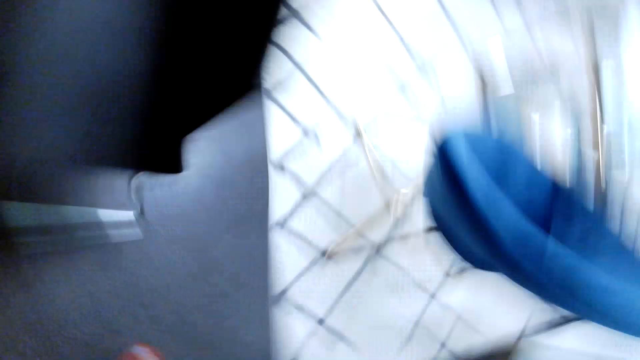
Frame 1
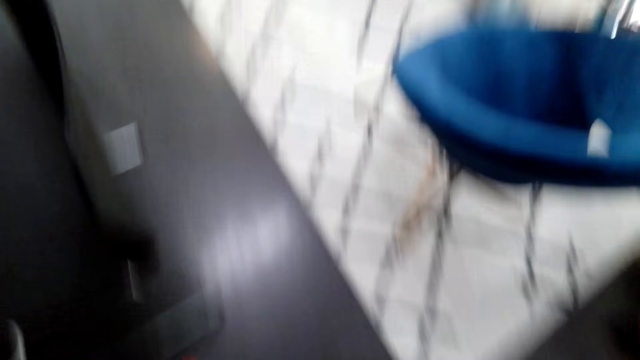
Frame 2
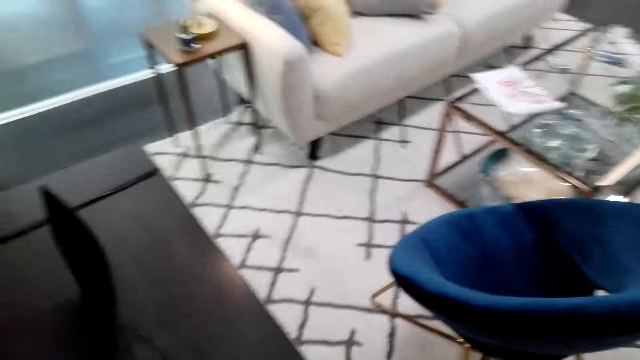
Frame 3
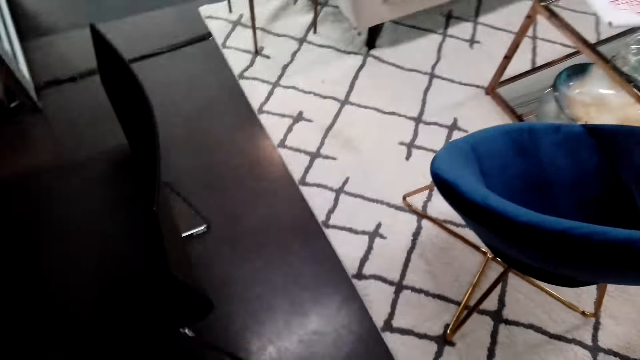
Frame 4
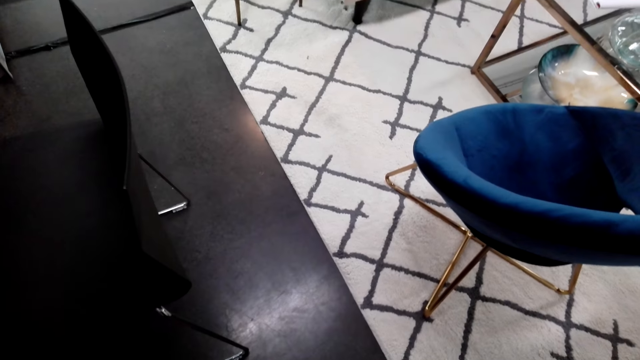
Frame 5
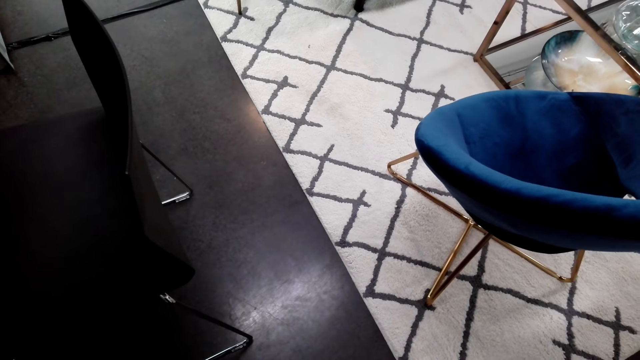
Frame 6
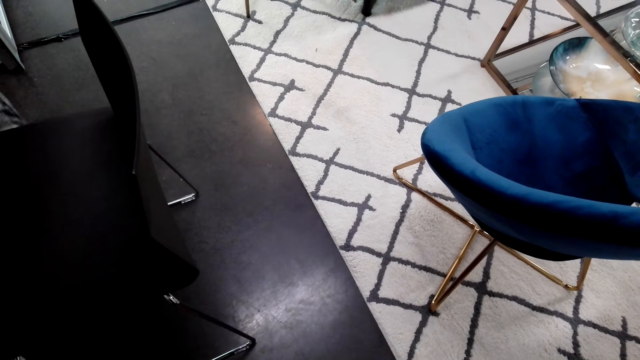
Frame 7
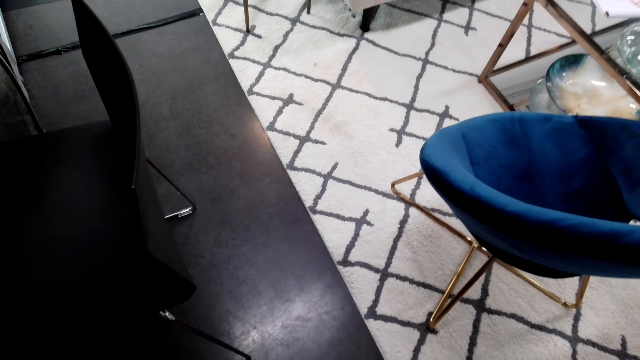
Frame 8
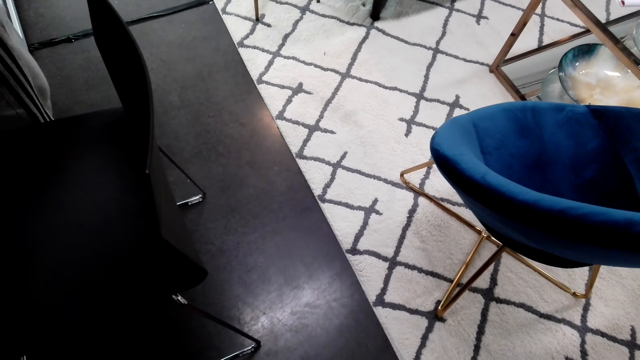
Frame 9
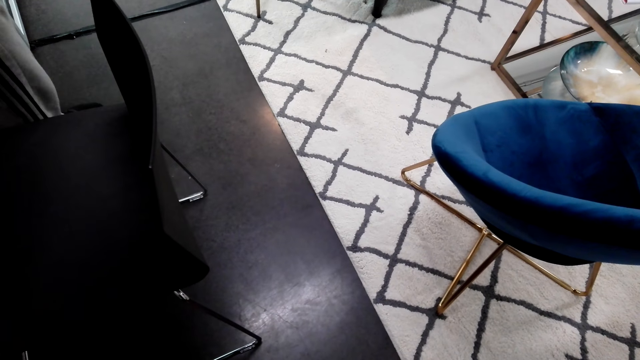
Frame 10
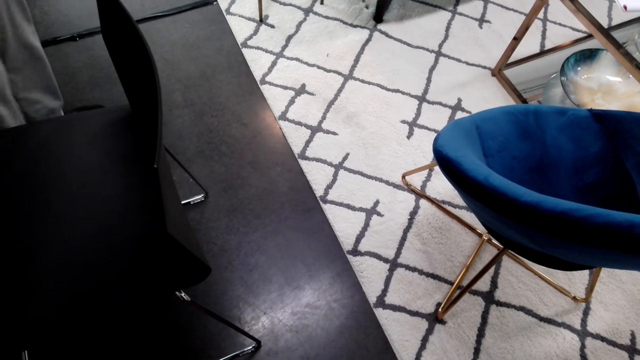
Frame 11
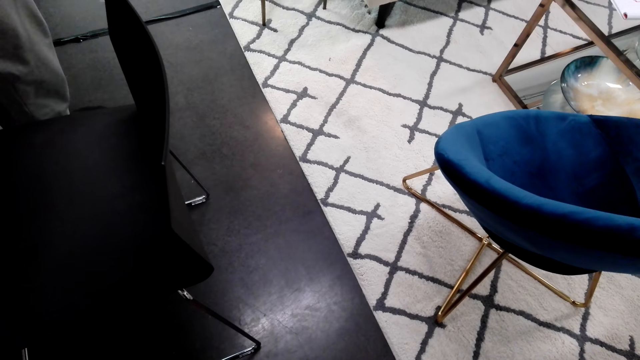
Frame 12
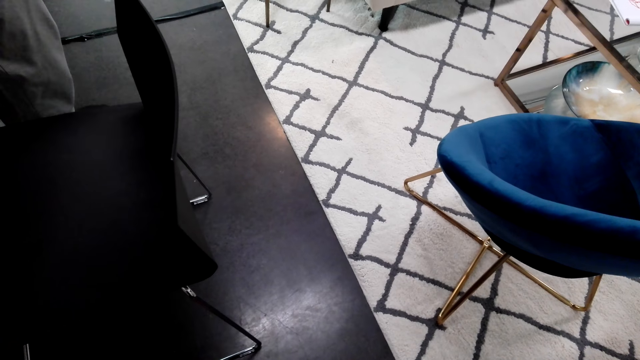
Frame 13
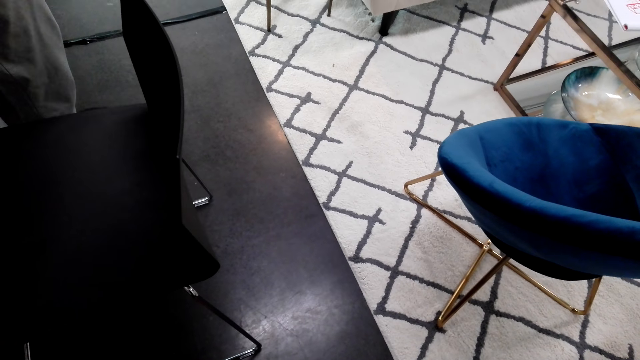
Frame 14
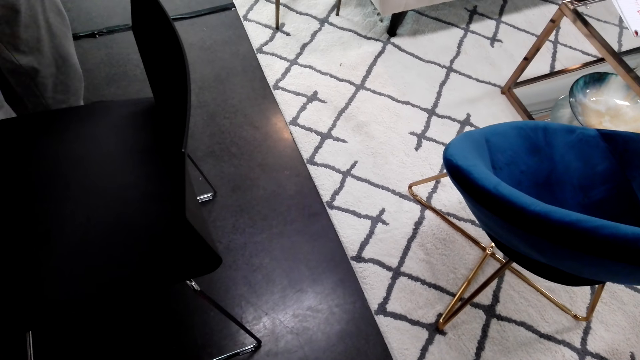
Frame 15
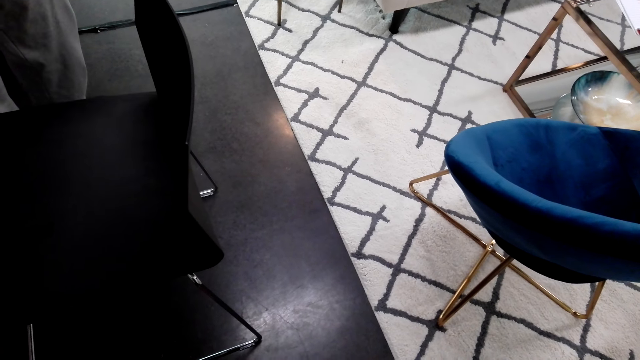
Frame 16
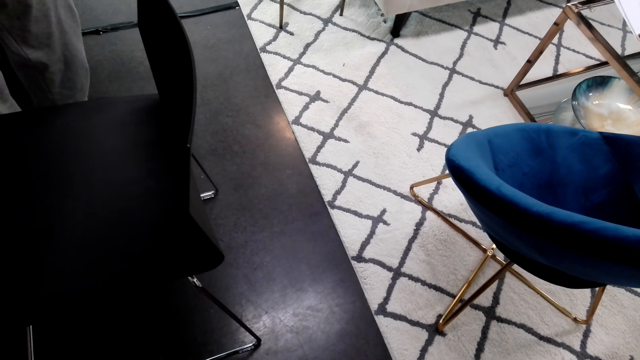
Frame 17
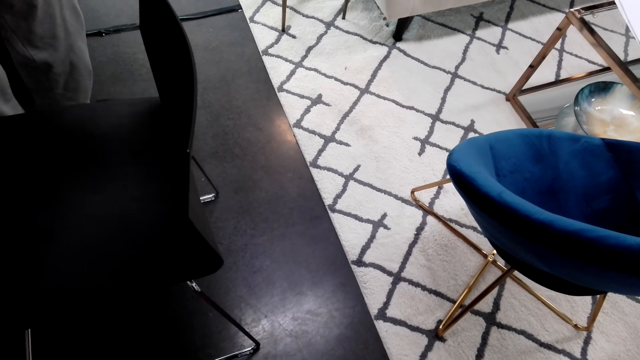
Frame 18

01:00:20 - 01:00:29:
A man steps forward. The camera wearer looks around.
